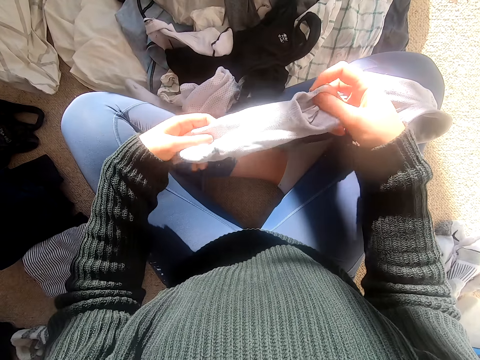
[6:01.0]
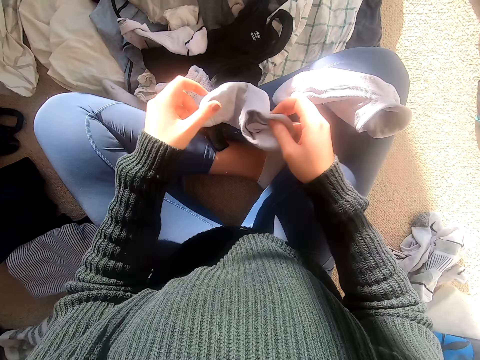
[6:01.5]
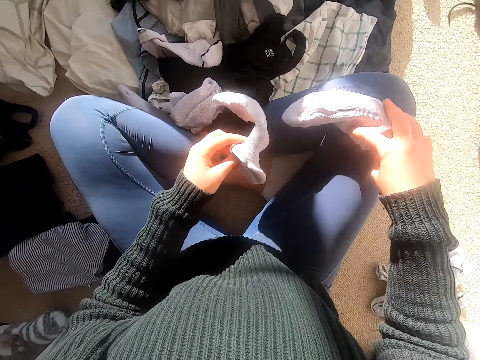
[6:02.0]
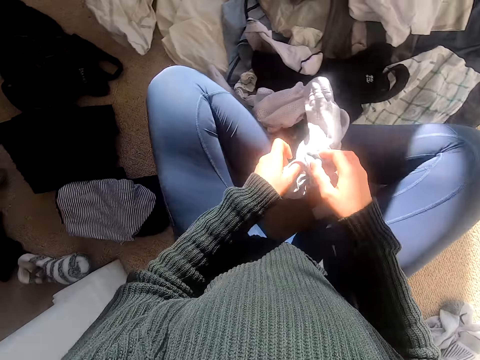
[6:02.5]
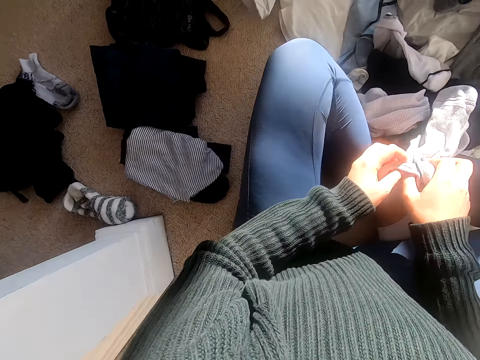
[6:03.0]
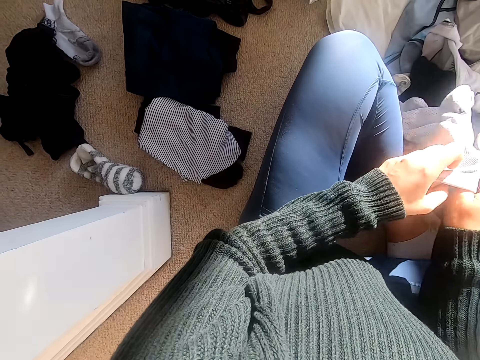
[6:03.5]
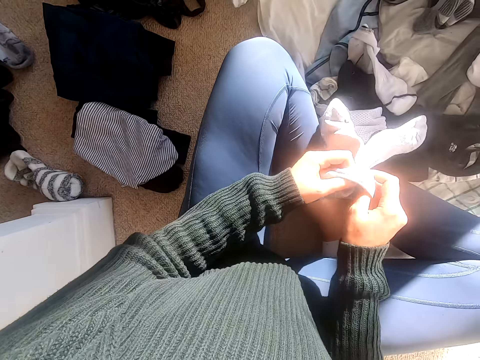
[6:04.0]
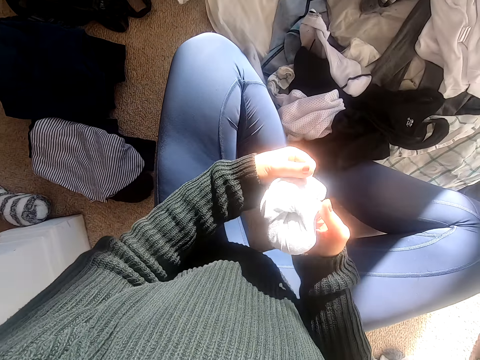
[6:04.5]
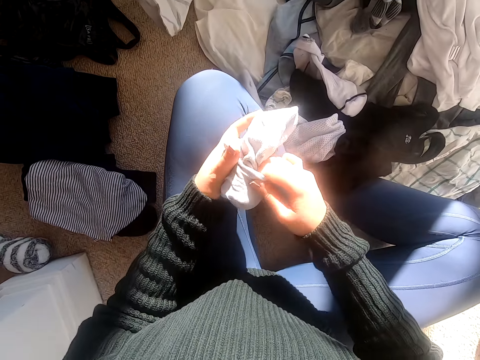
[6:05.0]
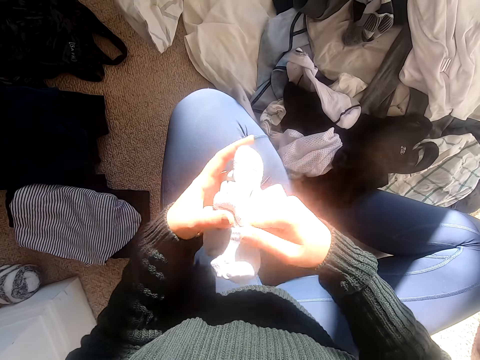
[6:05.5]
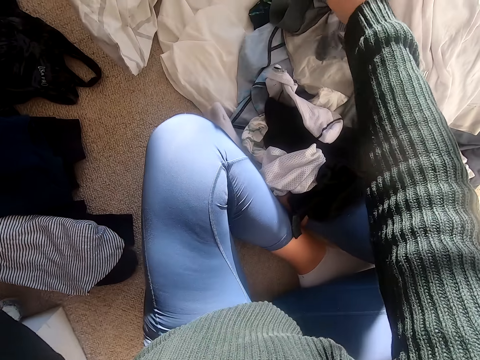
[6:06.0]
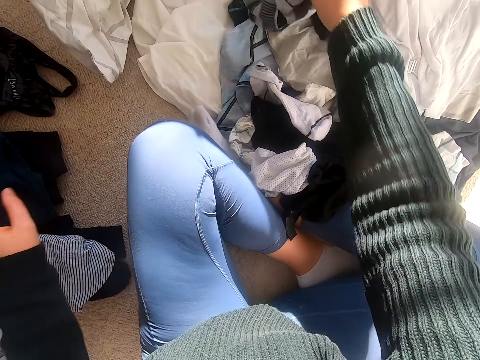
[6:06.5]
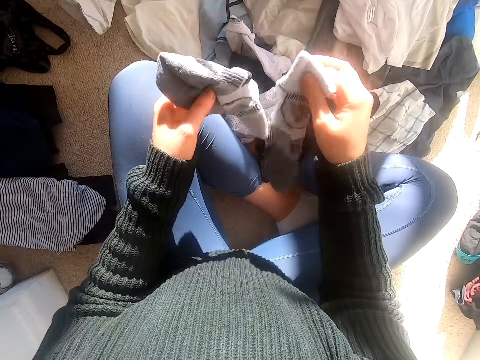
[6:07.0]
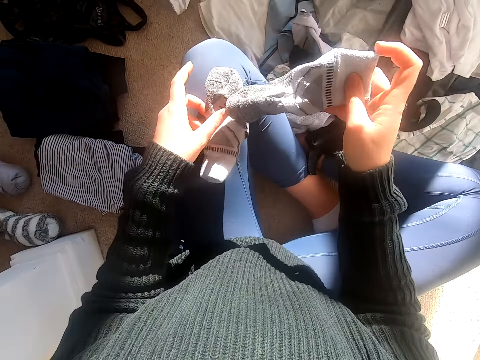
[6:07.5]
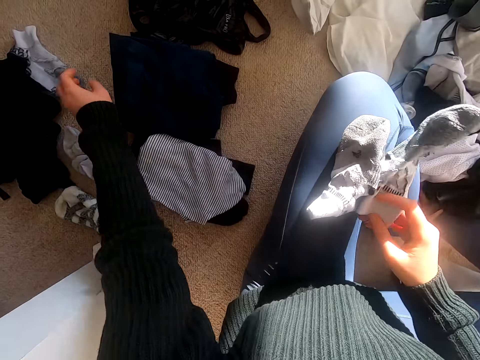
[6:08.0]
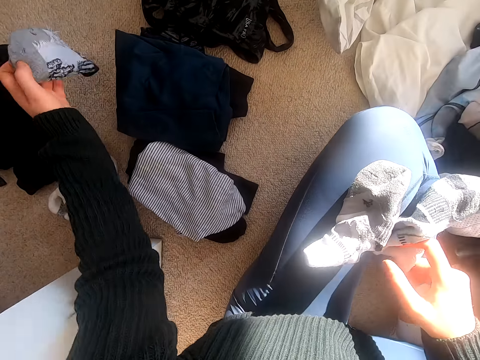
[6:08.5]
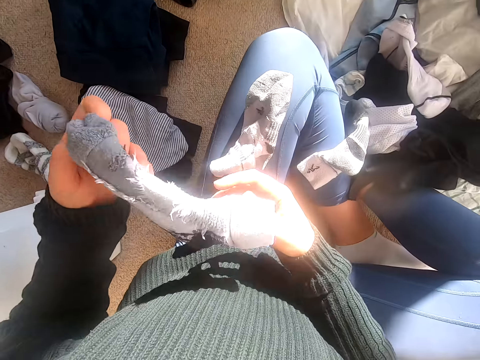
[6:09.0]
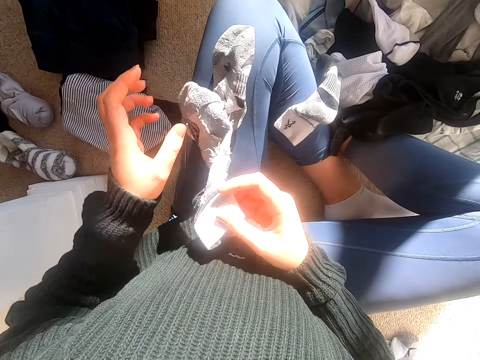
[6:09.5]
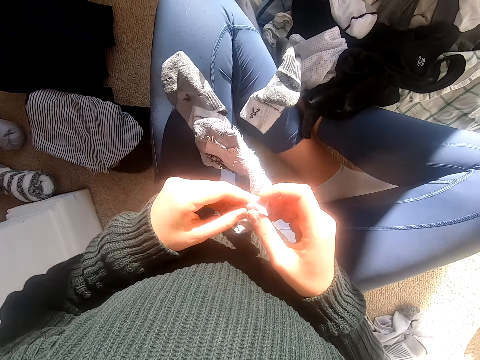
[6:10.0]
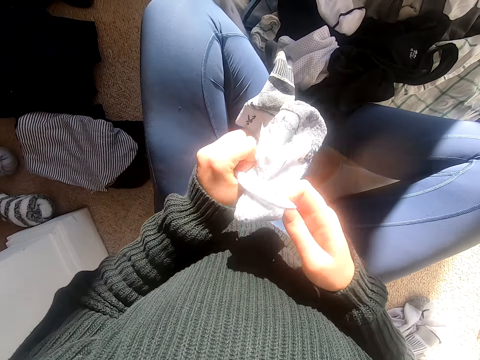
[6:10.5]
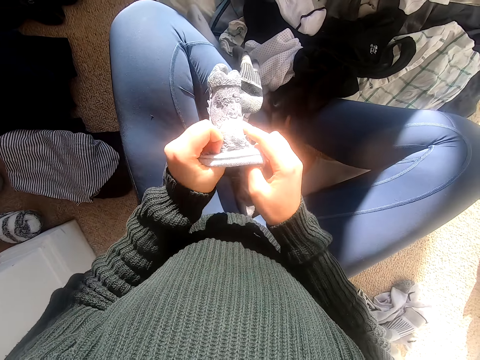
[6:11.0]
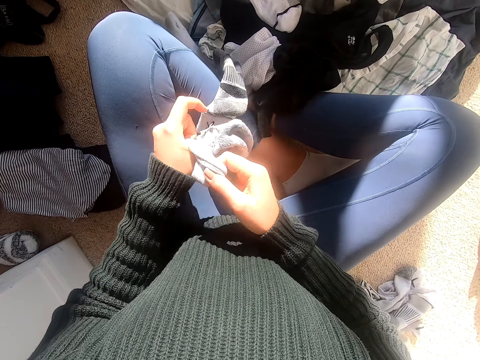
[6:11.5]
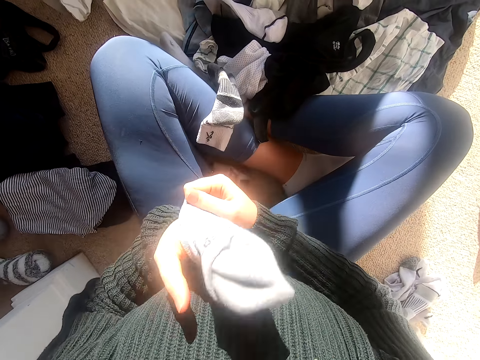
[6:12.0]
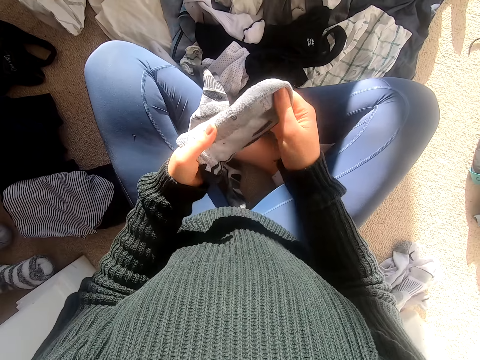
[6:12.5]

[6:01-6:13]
The camera wearer unfolds the socks. They fold the socks together. They put the socks down. They pick the socks. They put the socks down. They pick the socks. They turn the socks.

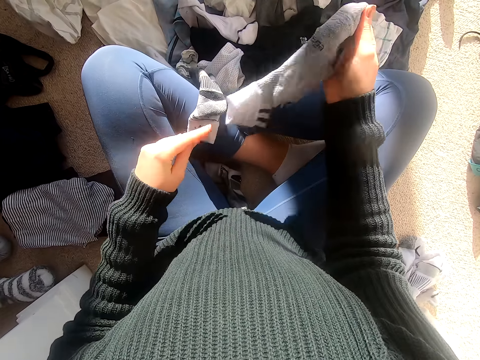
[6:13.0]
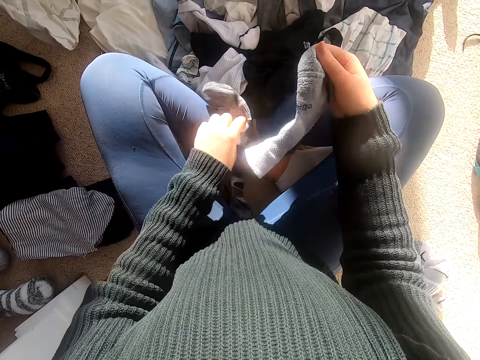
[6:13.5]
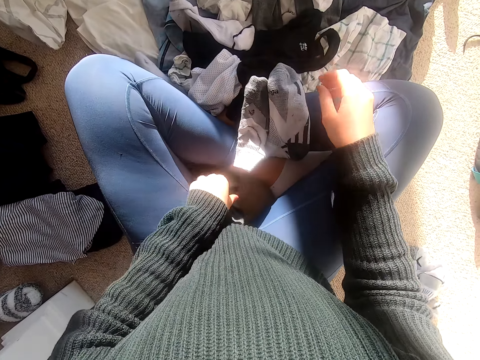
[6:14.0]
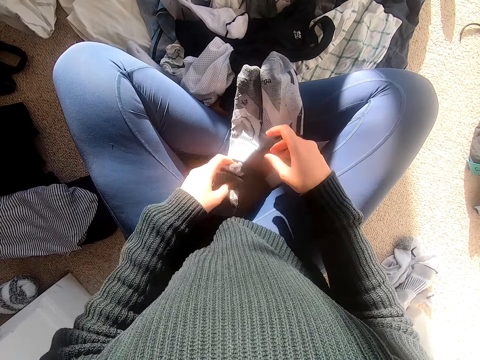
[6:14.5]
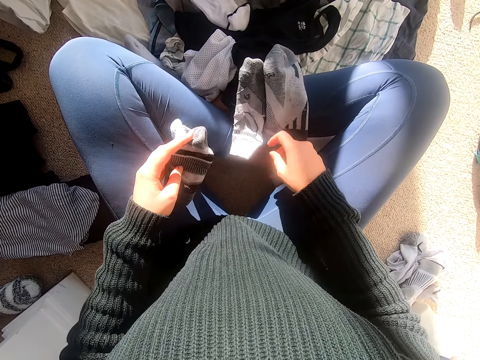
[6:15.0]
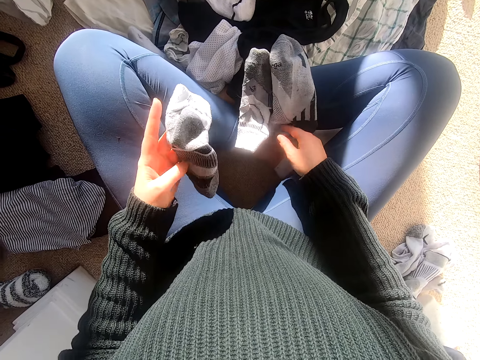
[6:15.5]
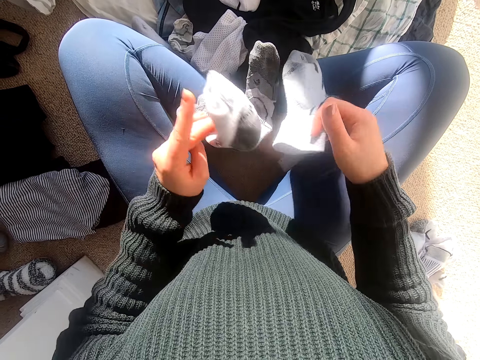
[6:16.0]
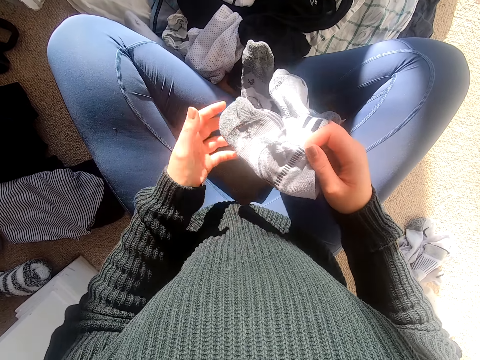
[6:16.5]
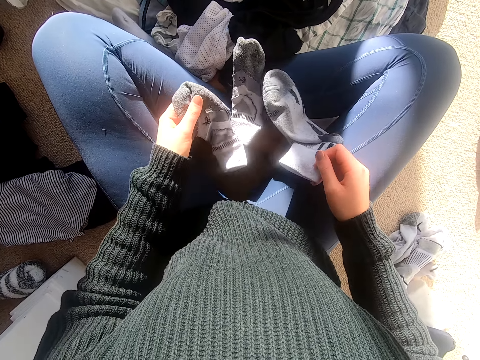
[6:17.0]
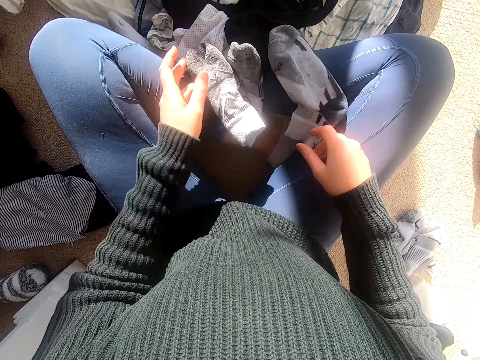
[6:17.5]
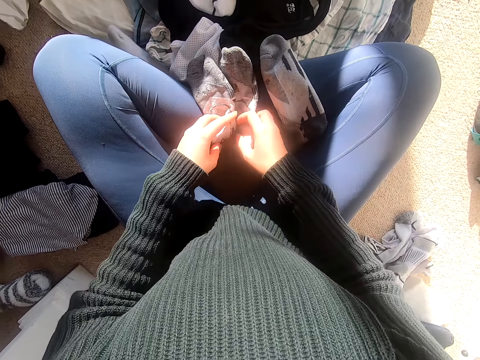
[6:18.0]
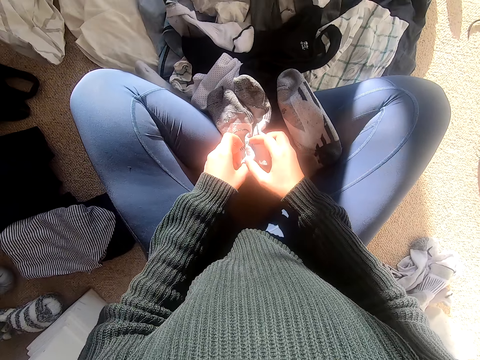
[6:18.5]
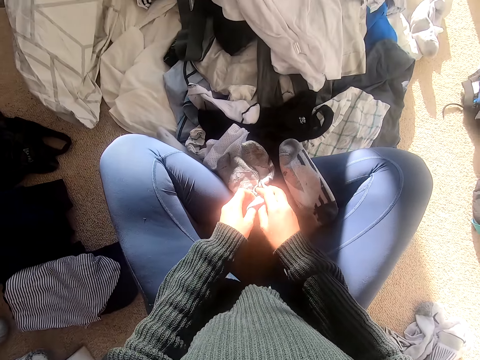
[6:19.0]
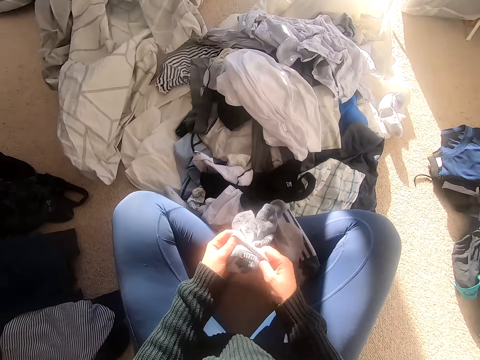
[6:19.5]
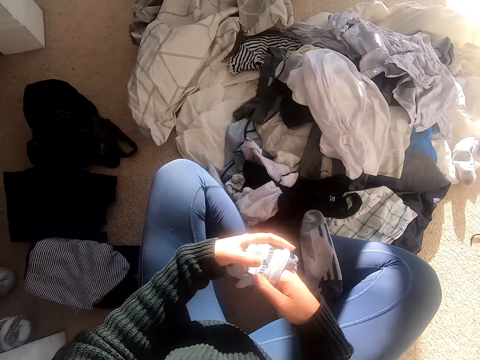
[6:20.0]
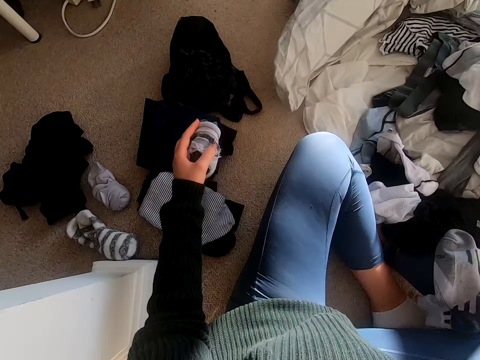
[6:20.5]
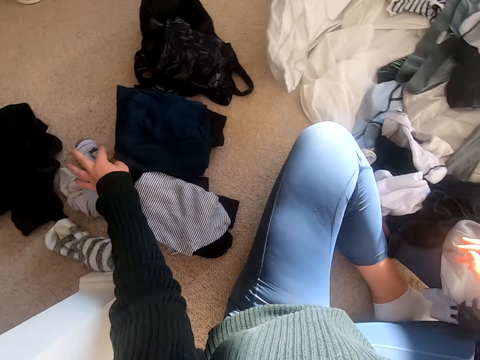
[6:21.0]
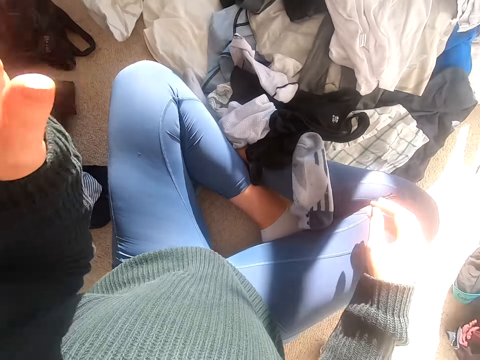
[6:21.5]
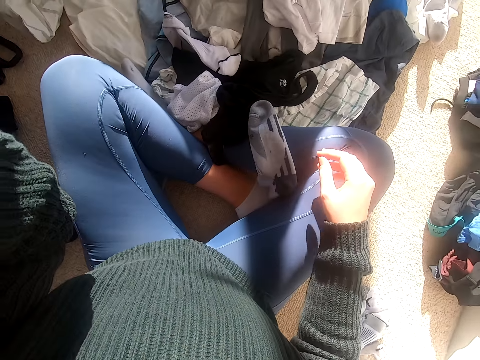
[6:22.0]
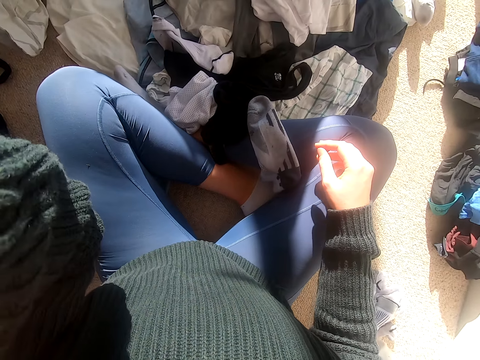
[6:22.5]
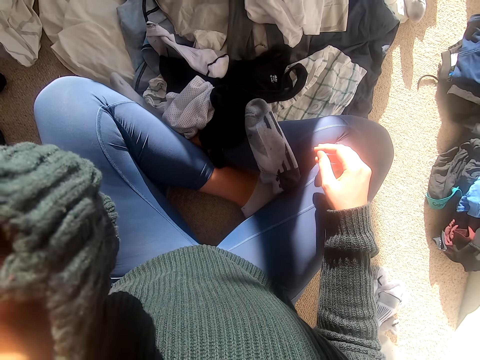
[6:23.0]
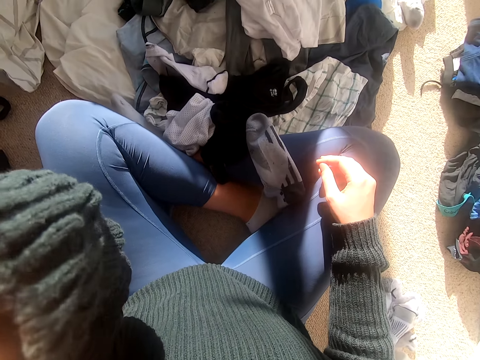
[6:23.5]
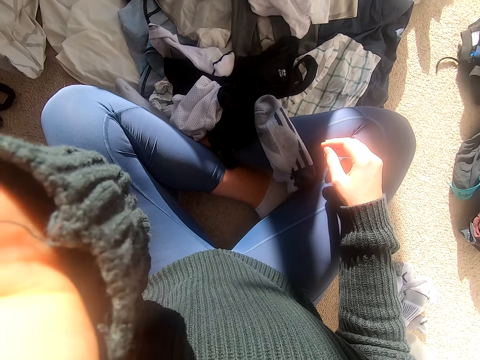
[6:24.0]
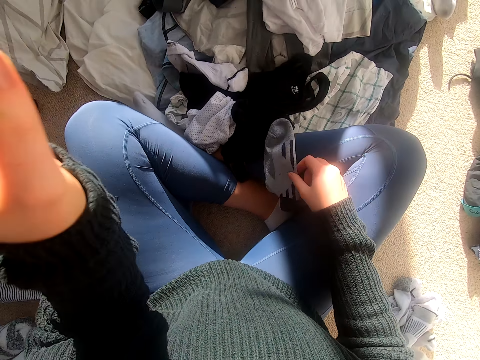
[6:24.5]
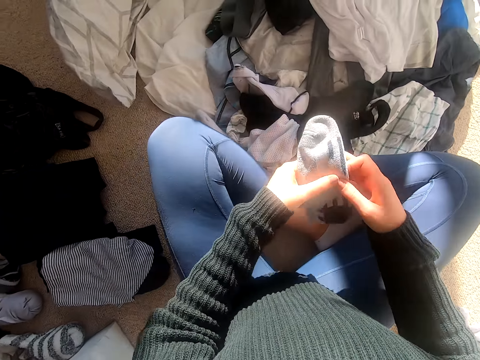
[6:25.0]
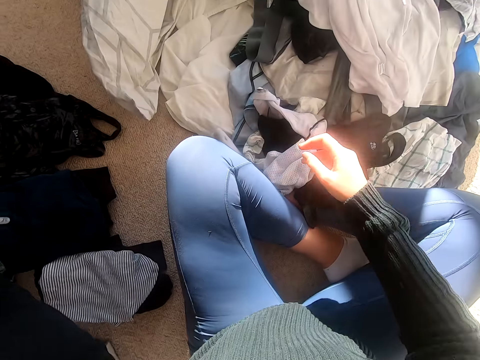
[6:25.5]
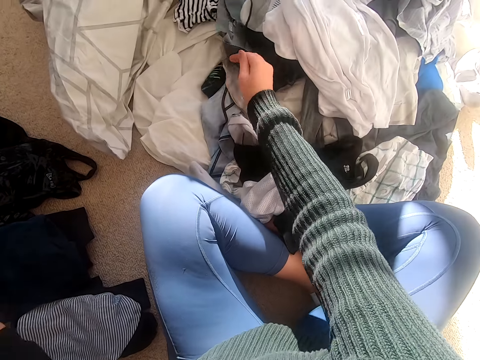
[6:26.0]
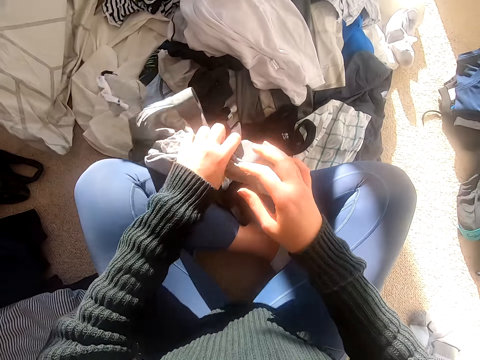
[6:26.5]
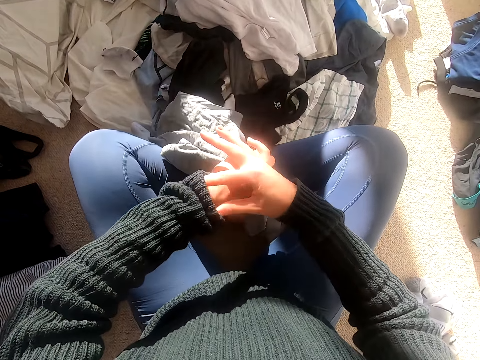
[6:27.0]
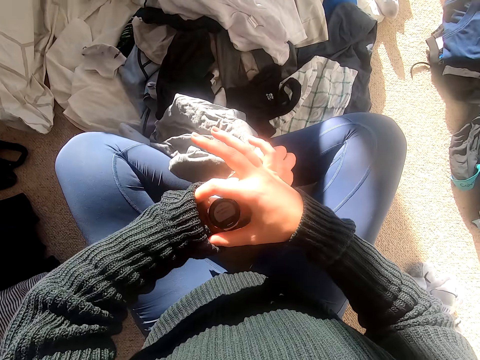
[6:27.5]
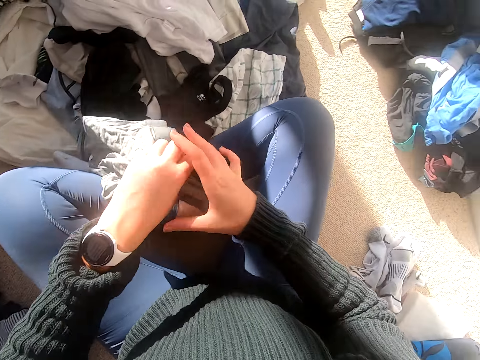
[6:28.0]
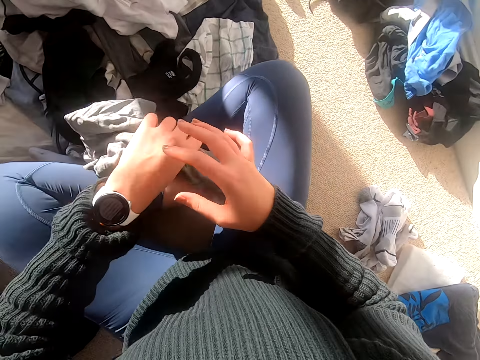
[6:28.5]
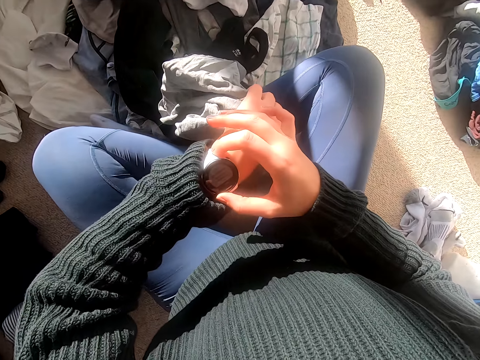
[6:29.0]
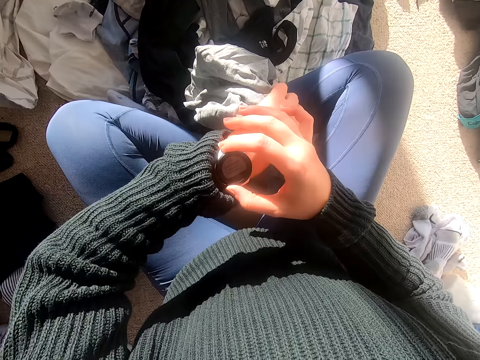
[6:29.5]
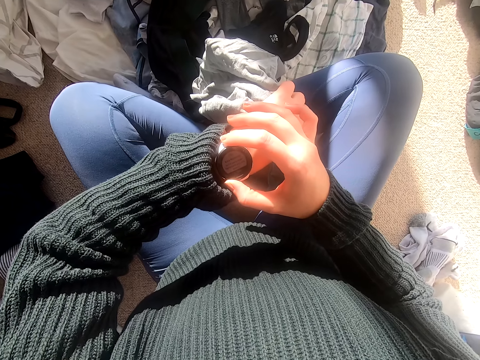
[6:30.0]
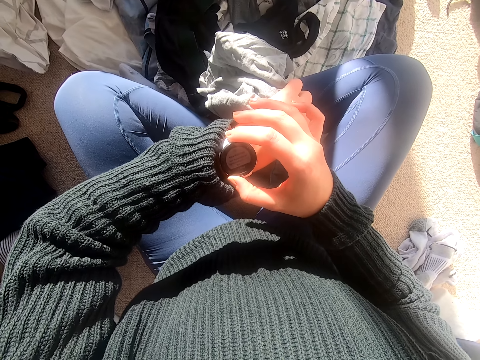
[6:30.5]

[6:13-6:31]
The camera wearer puts the socks down. She picks the socks. She puts the socks on her legs. She puts the socks down. She folds the socks. She puts the socks down. She holds the socks. She touches the camera. She picks the socks. She puts the socks aside down. She picks the cloth. She looks at the watch. She touches the cloth. She looks at the watch.
